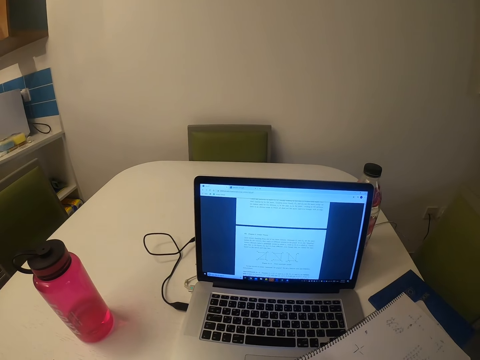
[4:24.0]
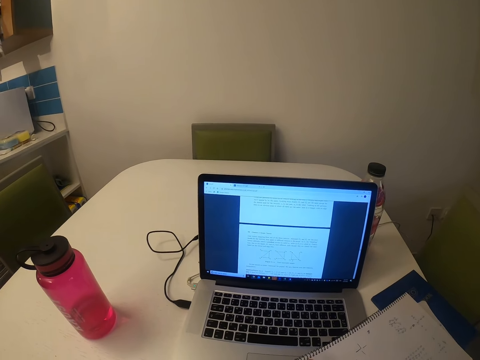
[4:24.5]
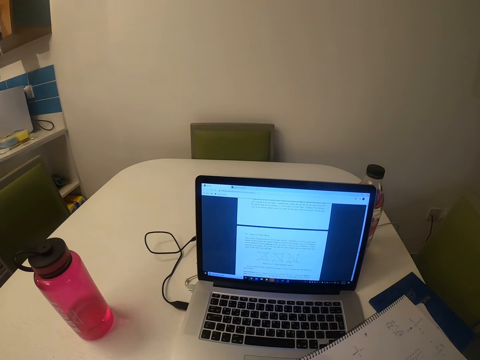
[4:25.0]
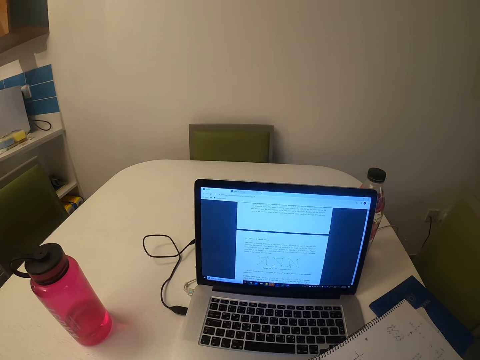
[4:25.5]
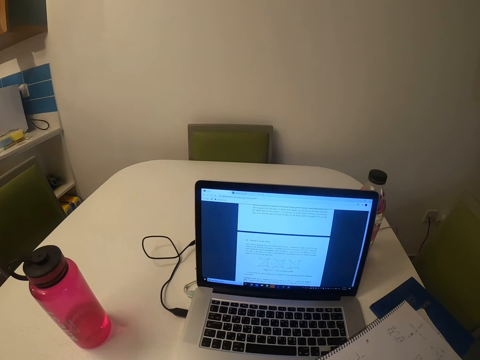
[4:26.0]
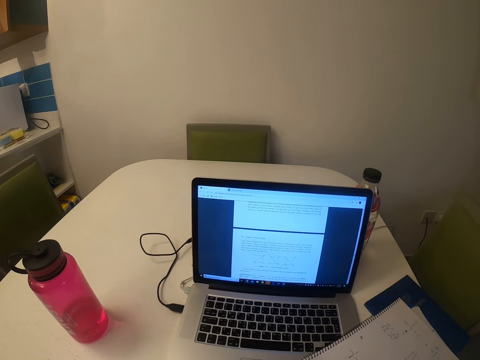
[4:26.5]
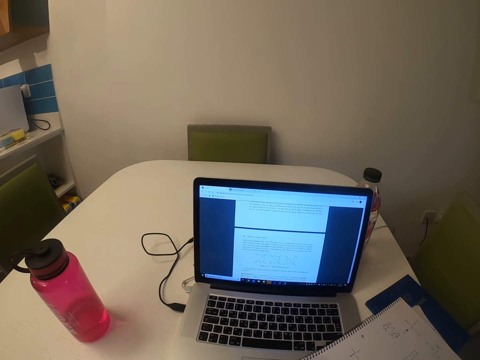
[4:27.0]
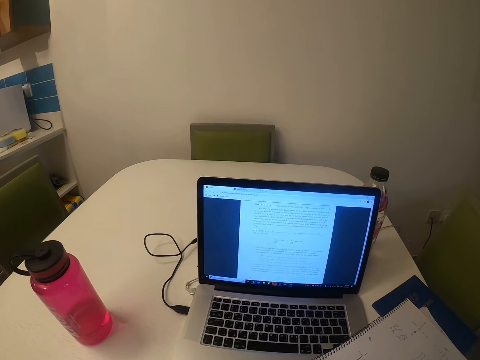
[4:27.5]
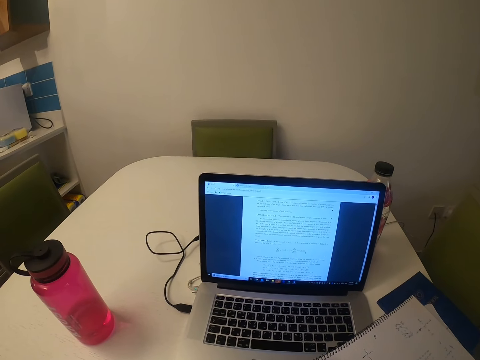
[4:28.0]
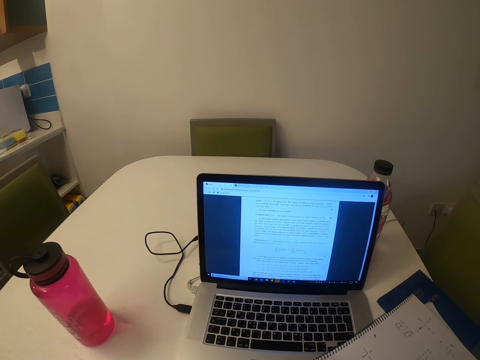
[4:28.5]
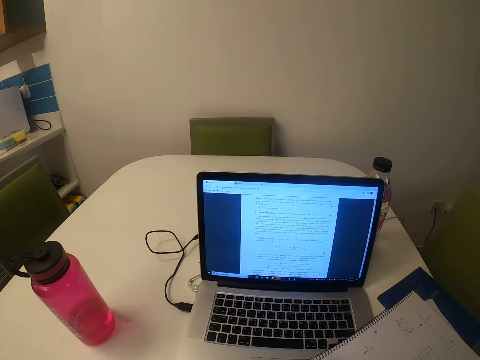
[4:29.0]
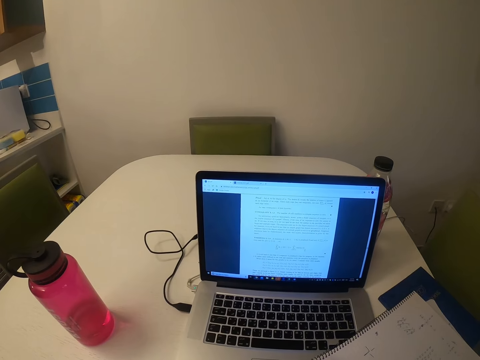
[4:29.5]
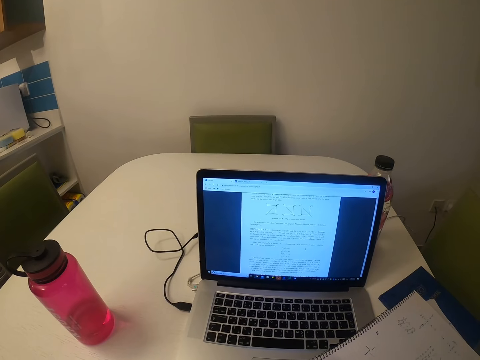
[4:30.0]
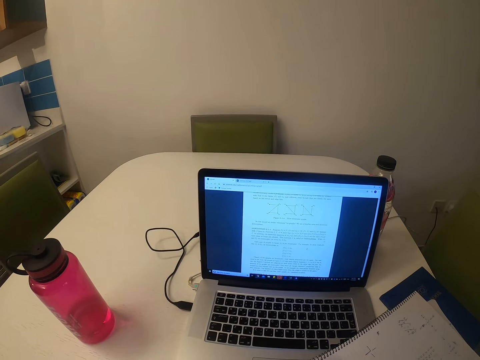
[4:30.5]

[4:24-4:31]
The camera wearer touches the laptop.

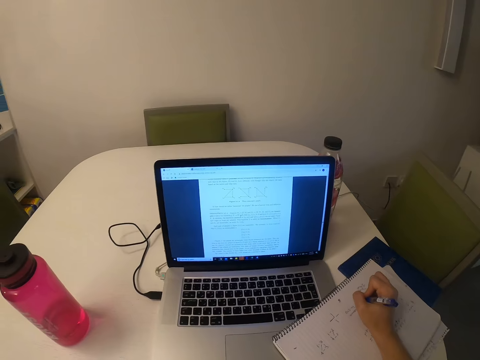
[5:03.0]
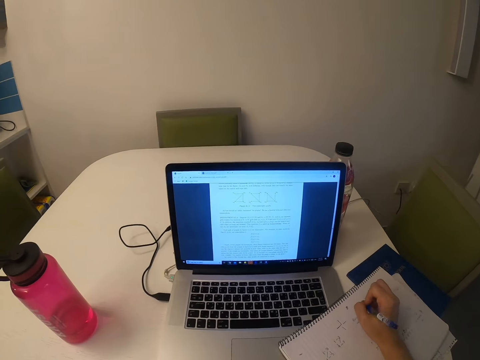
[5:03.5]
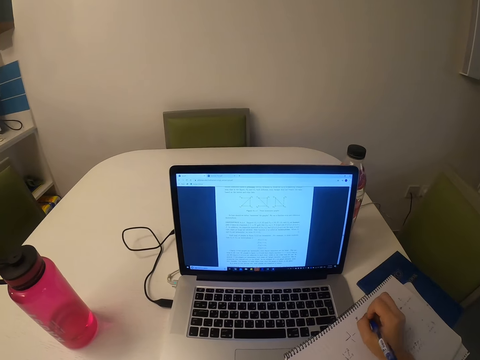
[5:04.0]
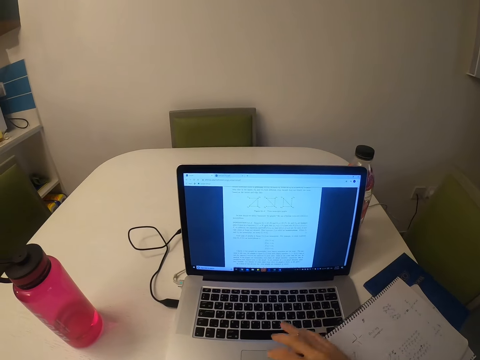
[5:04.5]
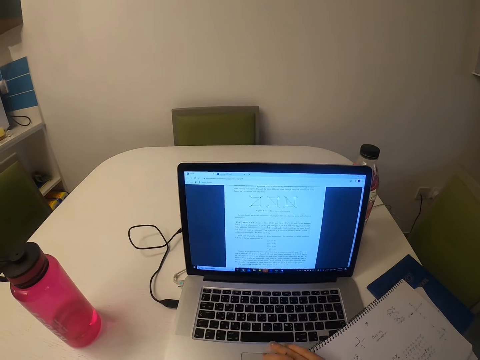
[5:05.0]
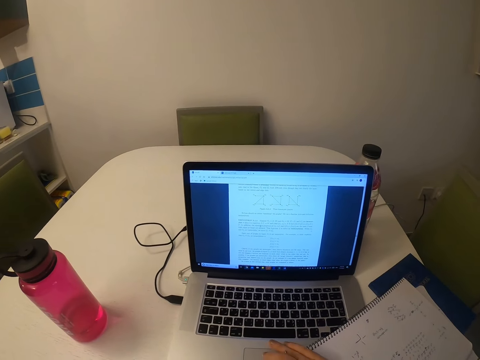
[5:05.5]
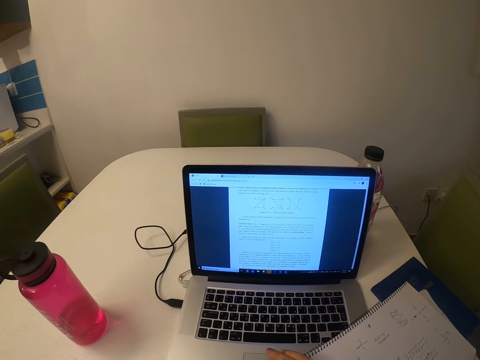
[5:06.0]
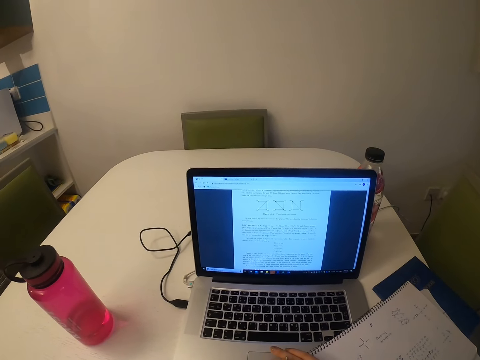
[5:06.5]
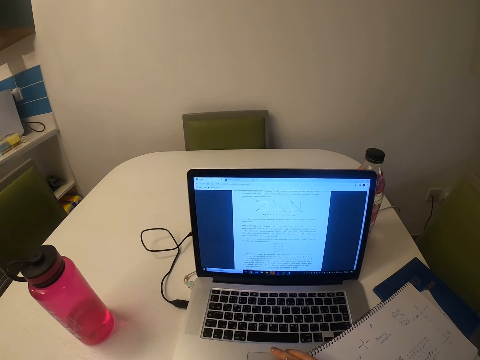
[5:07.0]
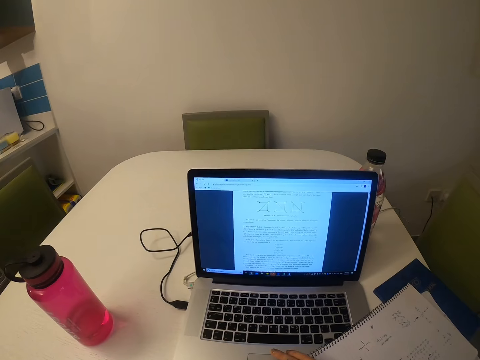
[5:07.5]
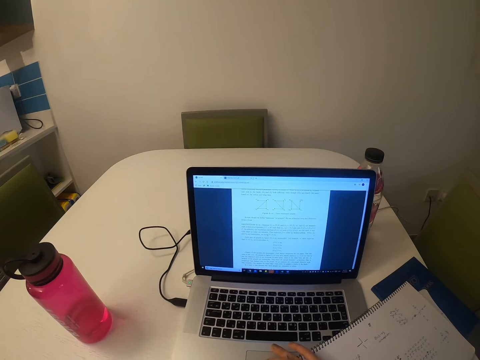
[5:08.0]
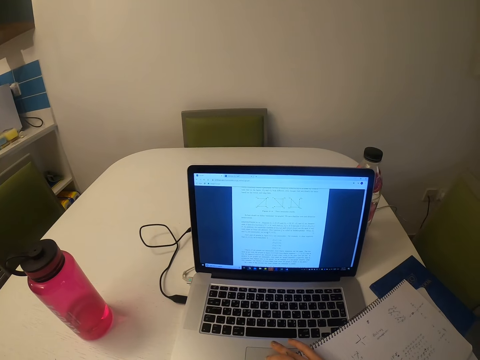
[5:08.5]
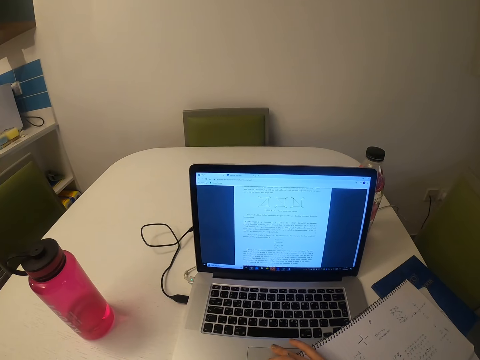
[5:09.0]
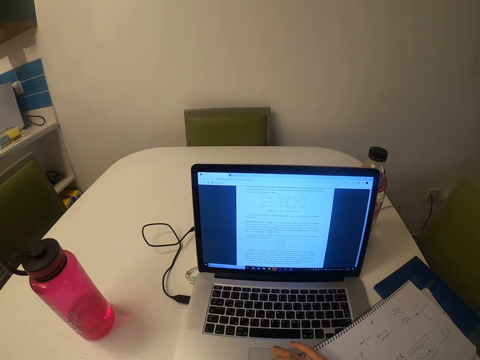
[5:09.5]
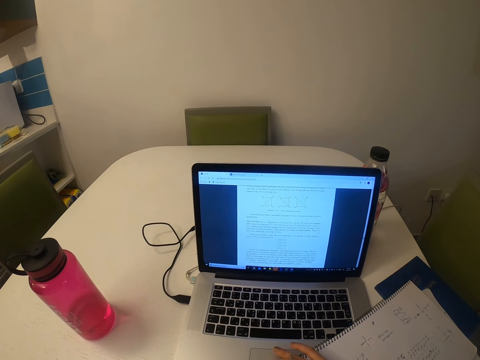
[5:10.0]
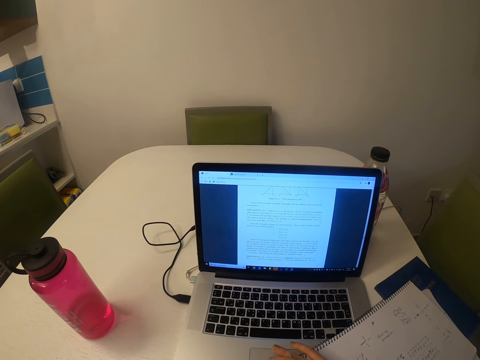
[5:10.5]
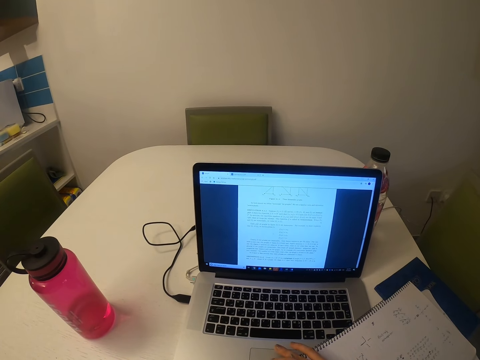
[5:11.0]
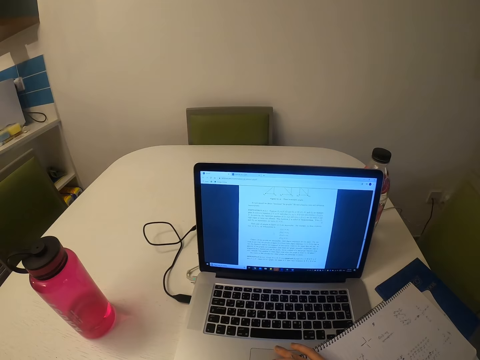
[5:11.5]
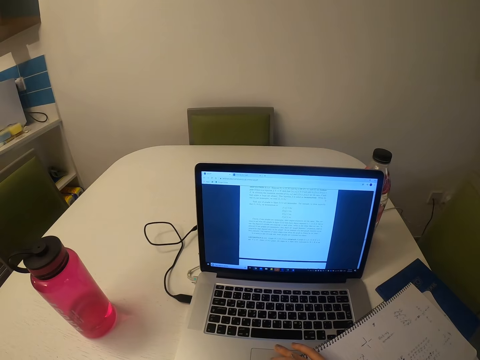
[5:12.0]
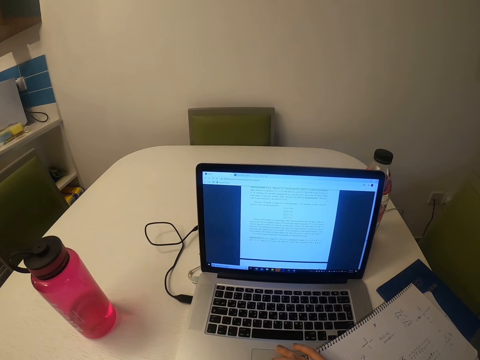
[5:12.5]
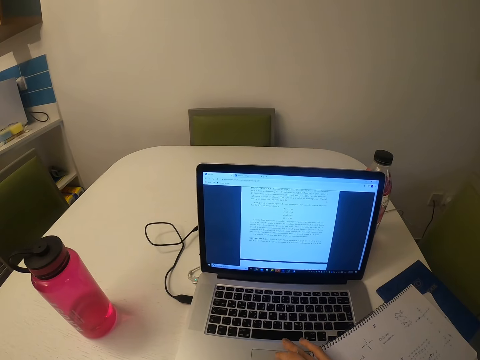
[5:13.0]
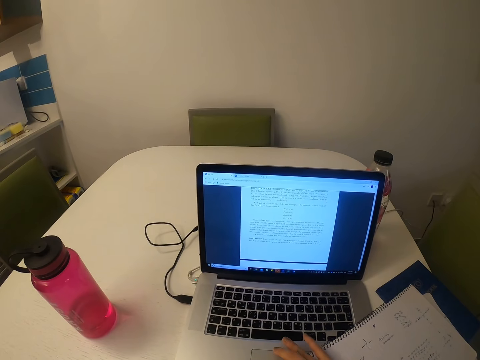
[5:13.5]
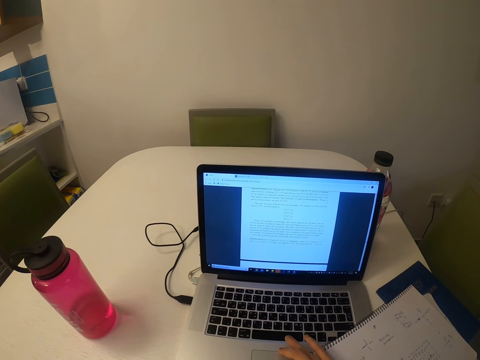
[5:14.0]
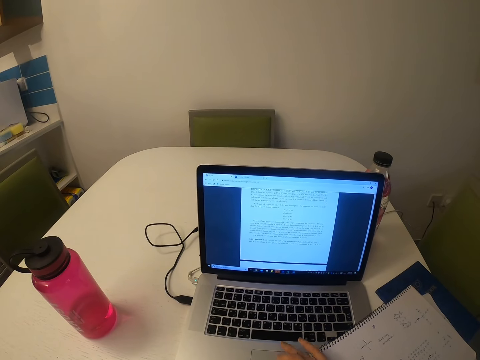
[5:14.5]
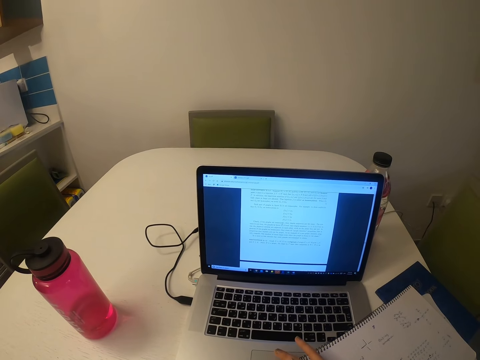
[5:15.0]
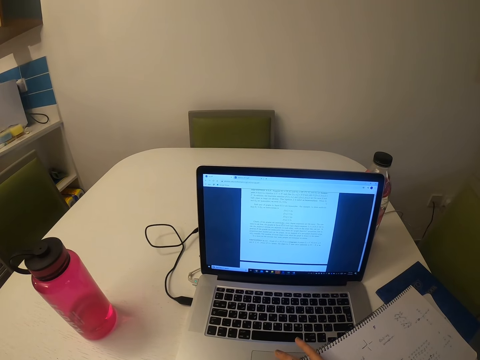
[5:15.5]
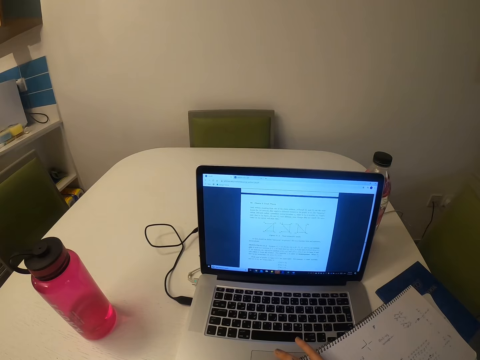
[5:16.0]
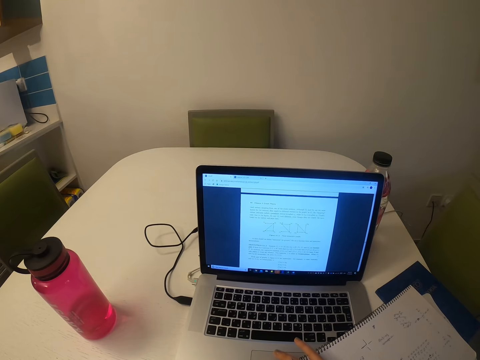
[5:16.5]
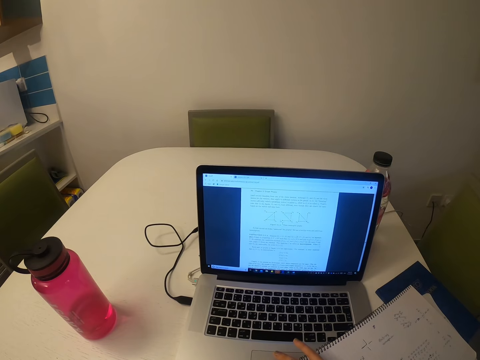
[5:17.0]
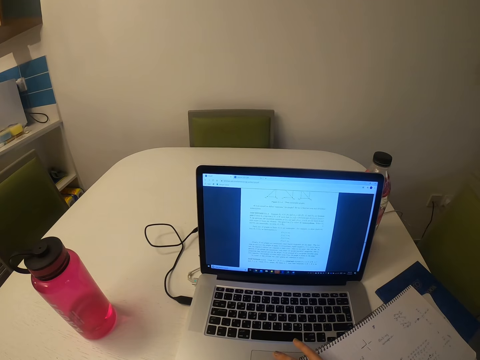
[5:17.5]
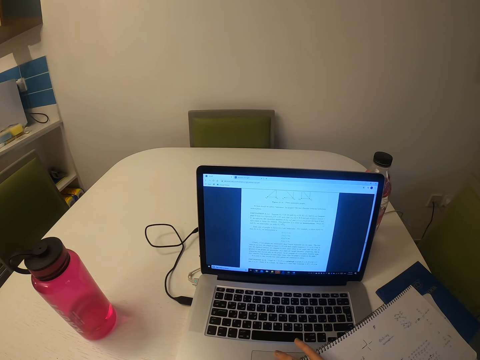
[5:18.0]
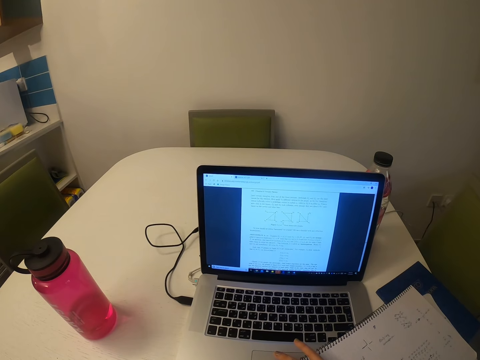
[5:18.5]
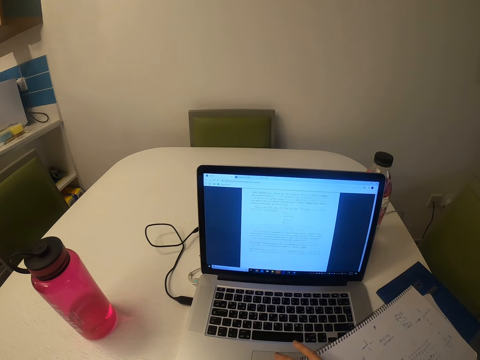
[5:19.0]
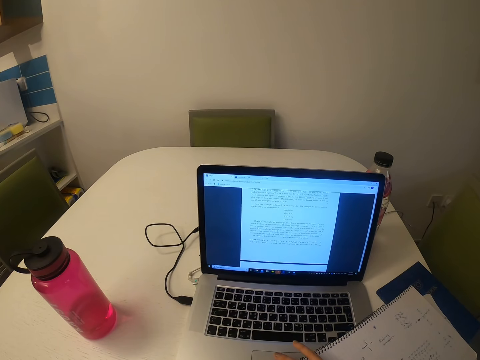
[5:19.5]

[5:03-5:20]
The camera wearer operates the laptop. They touch the keyboard.

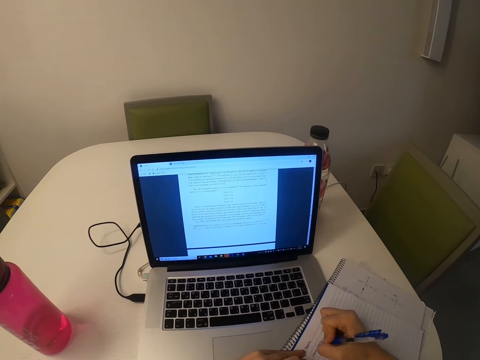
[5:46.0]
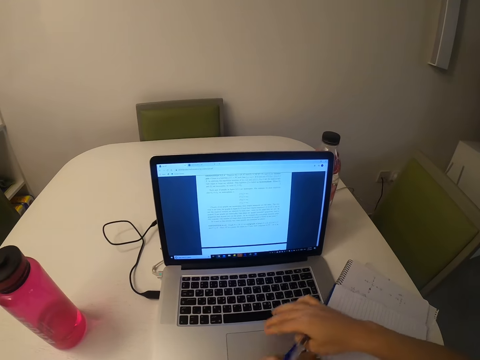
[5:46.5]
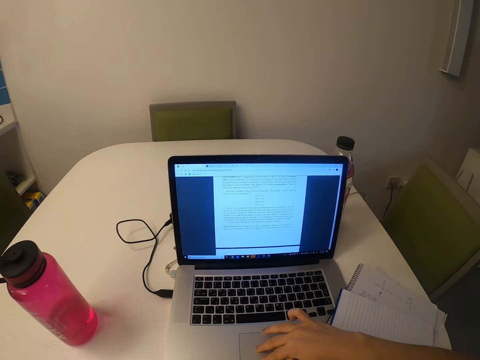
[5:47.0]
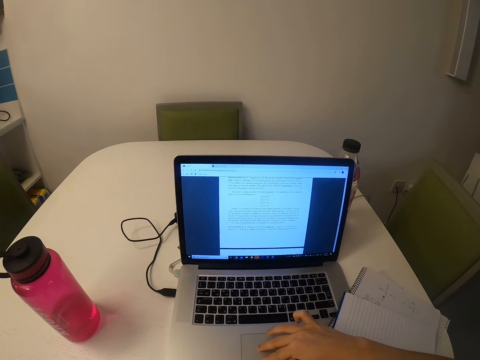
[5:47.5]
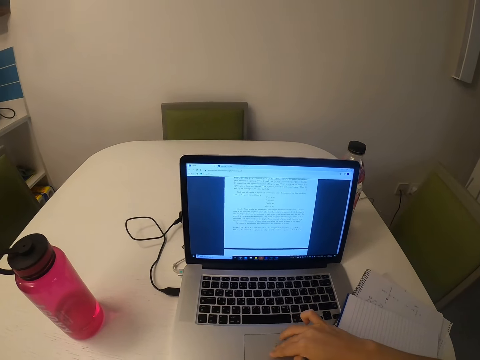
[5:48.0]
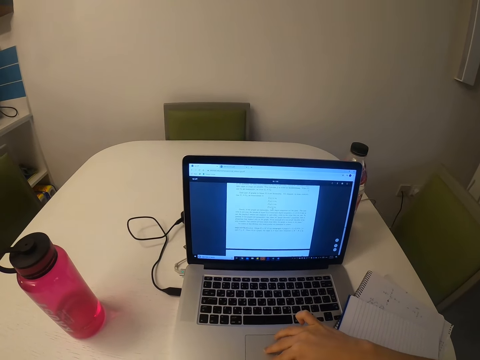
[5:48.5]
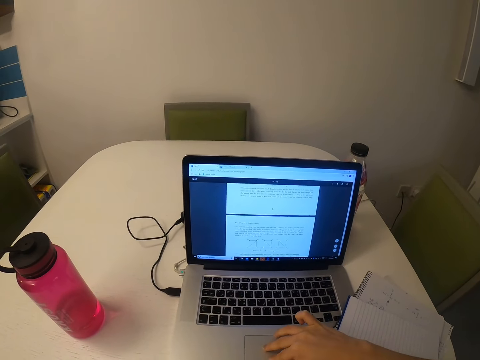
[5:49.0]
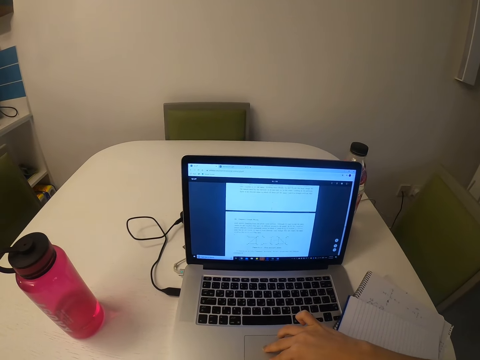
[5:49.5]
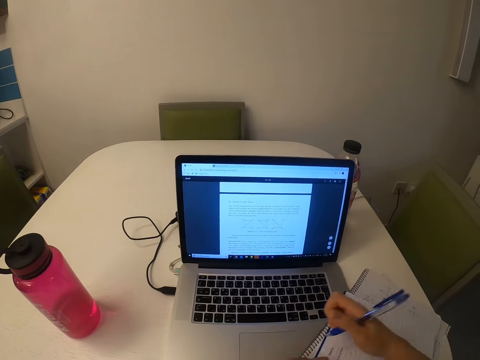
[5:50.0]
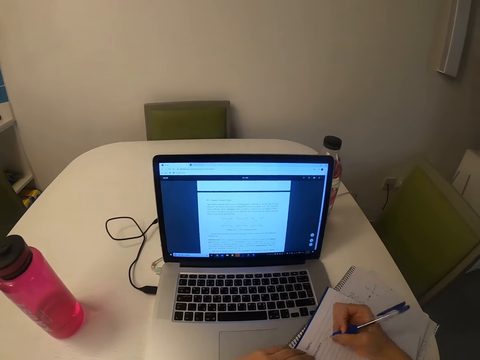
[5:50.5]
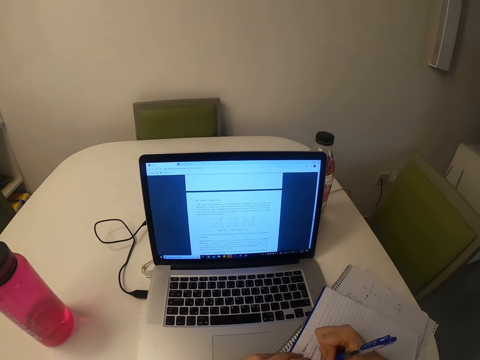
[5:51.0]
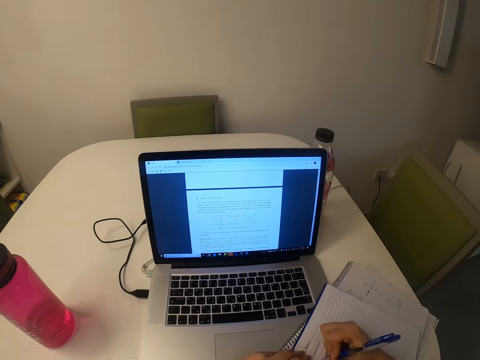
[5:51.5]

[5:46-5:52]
The camera wearer operates the laptop. They touch the keyboard. They write down.
